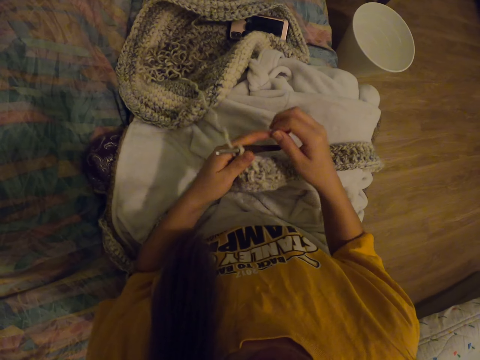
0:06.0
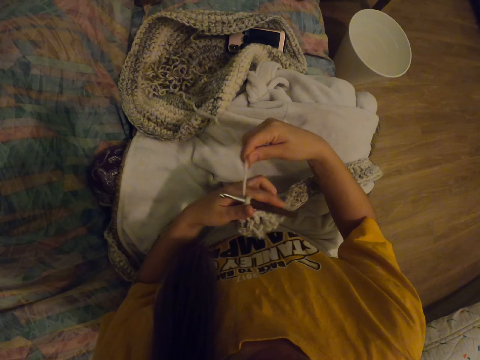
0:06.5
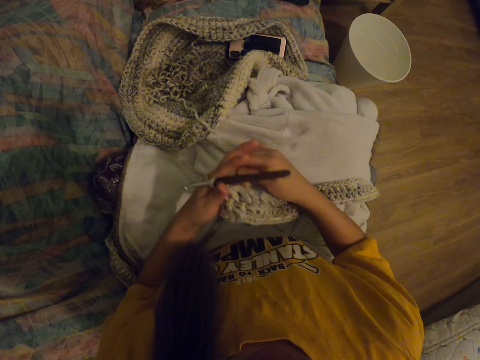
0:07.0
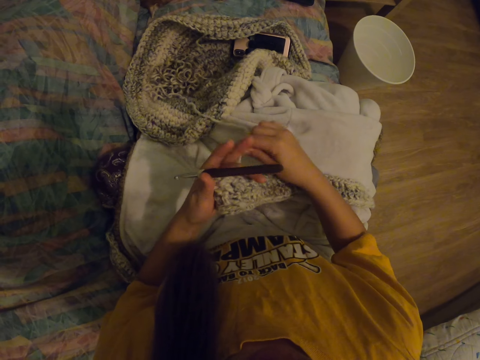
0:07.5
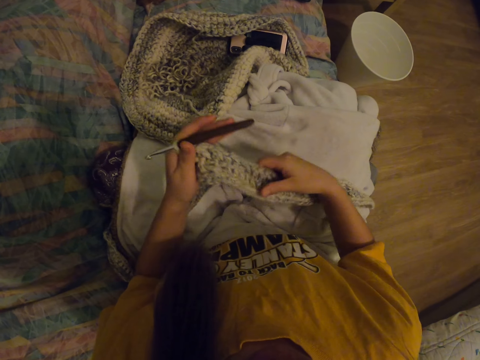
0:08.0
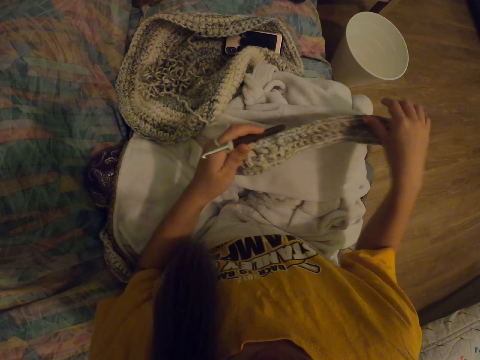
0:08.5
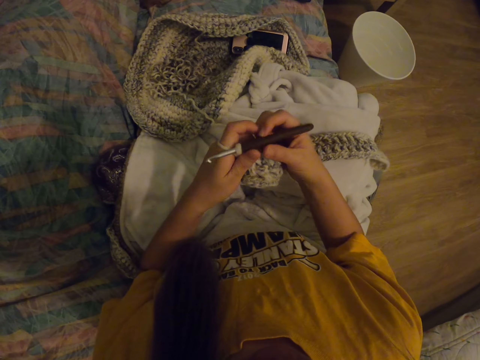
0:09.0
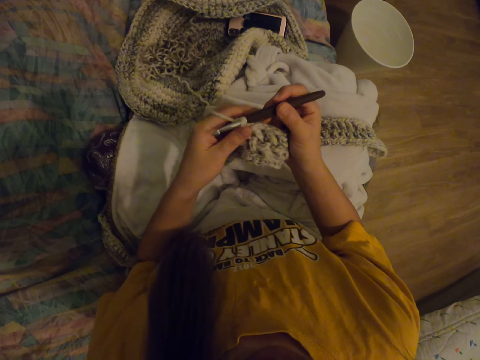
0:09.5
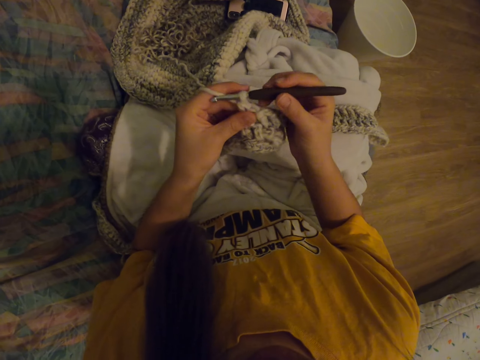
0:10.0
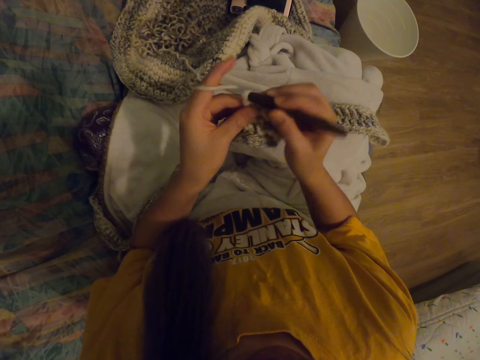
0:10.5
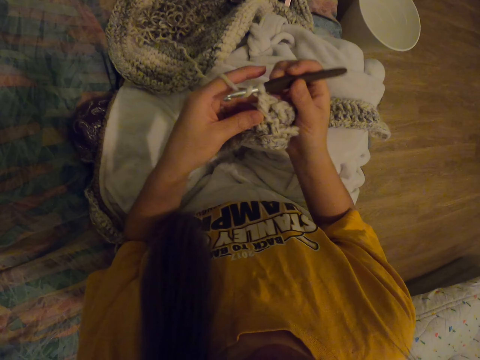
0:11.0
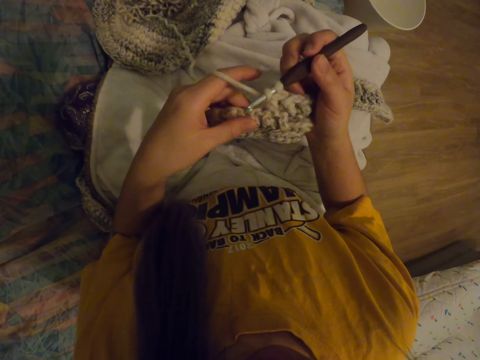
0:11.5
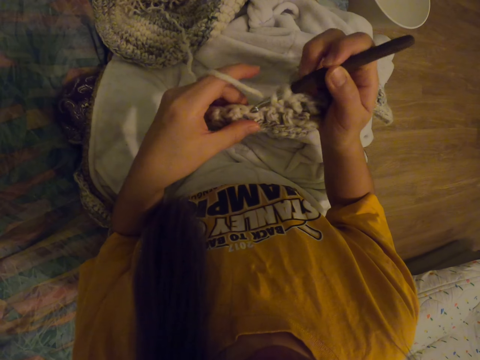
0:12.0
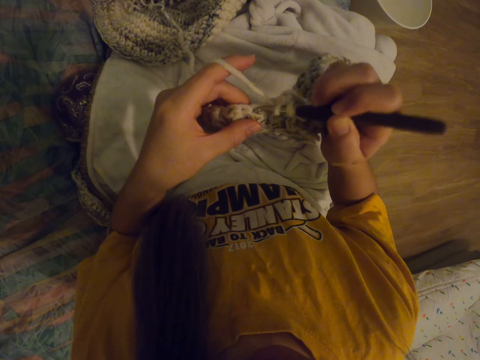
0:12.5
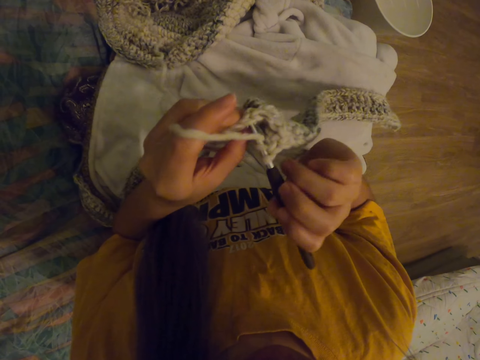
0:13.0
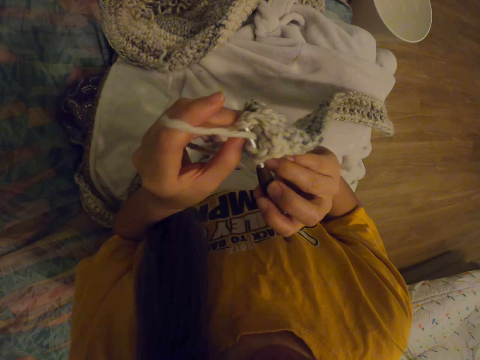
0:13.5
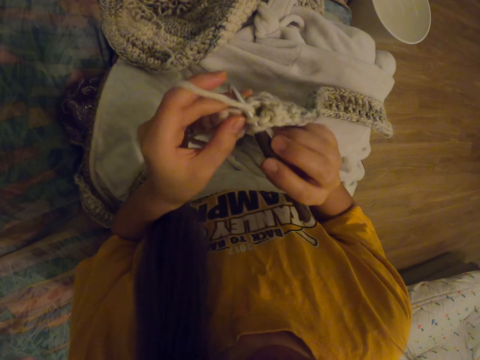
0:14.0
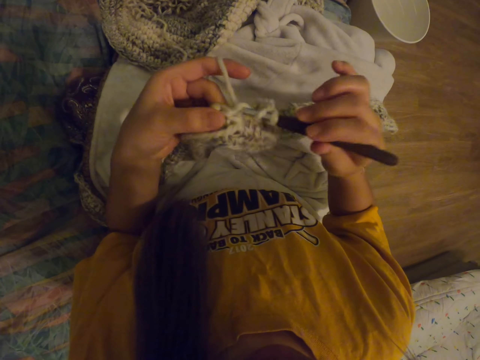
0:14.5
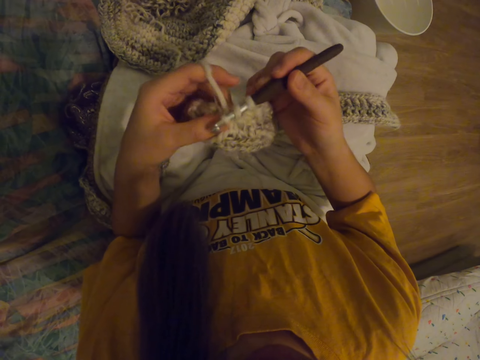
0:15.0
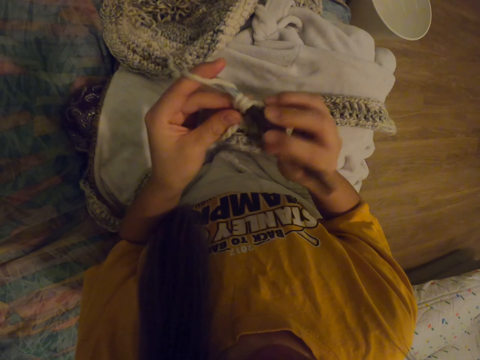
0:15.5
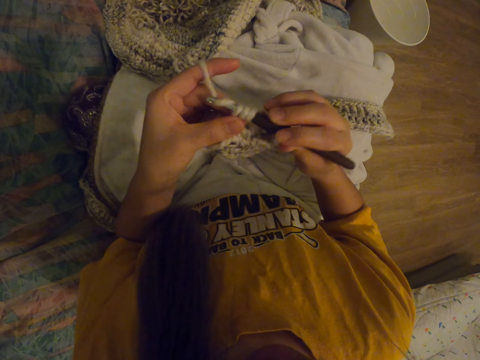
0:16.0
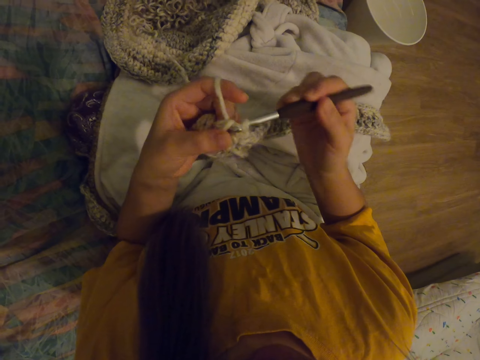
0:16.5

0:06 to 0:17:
The camera wearer adjusts the crochet thread. They start to crochet.

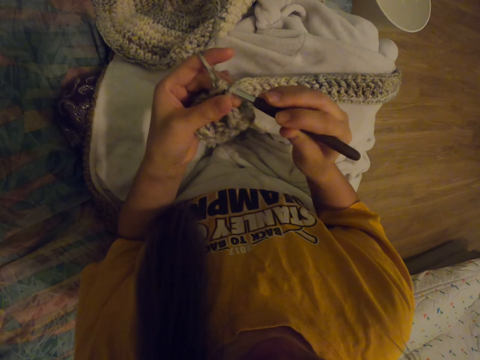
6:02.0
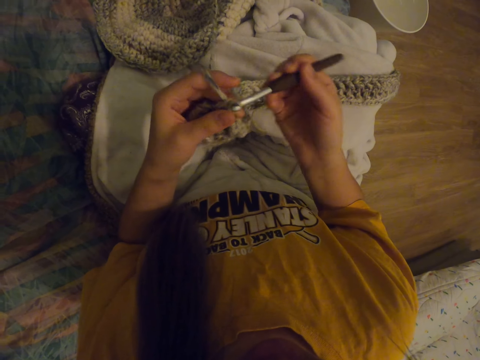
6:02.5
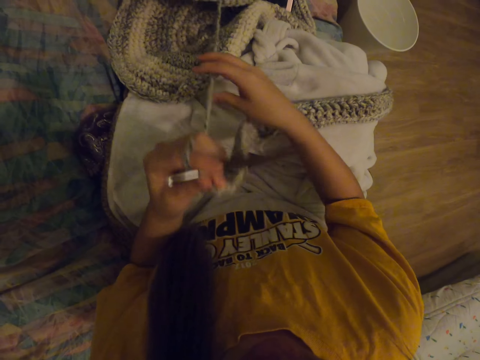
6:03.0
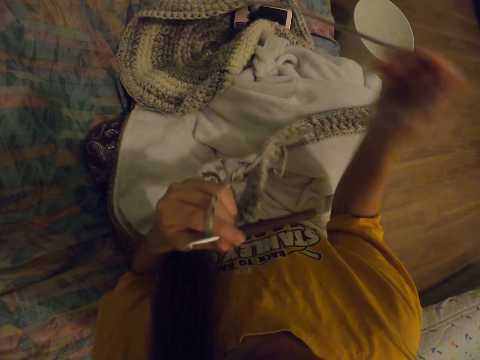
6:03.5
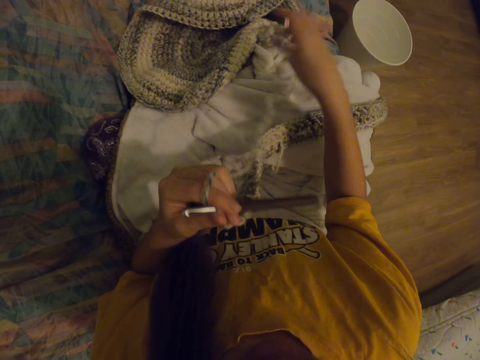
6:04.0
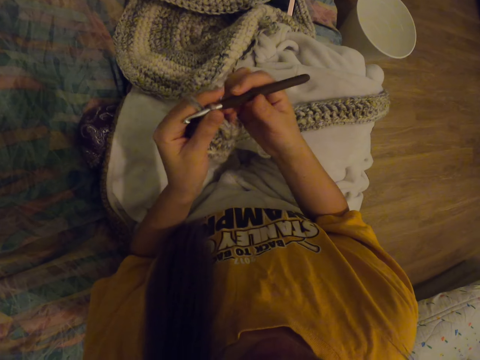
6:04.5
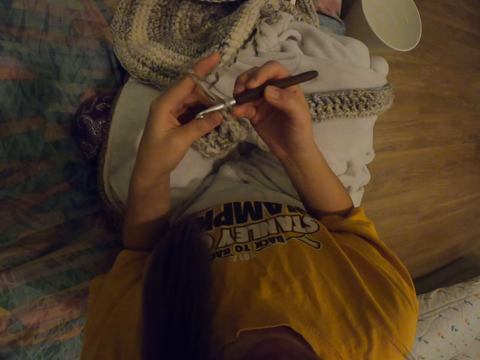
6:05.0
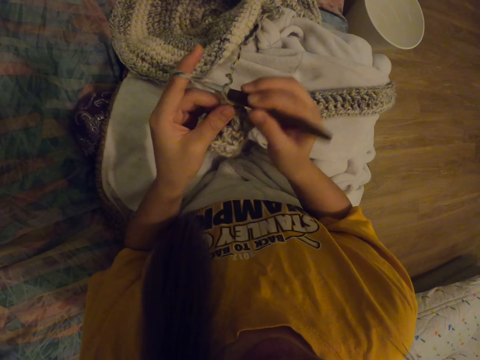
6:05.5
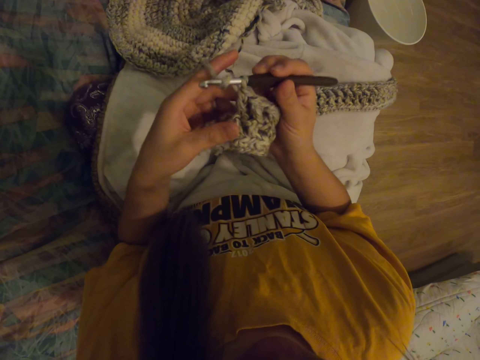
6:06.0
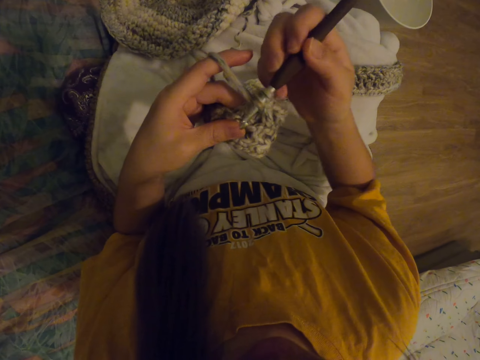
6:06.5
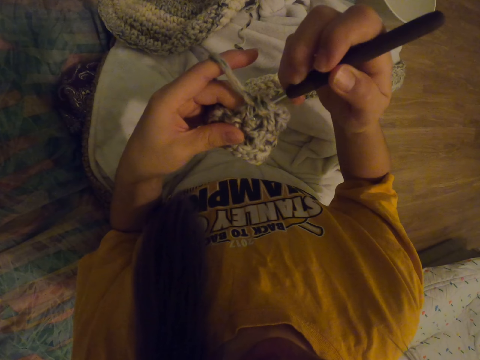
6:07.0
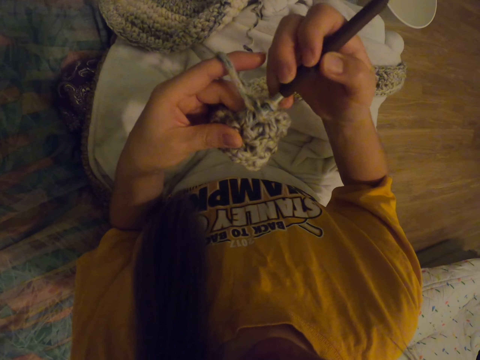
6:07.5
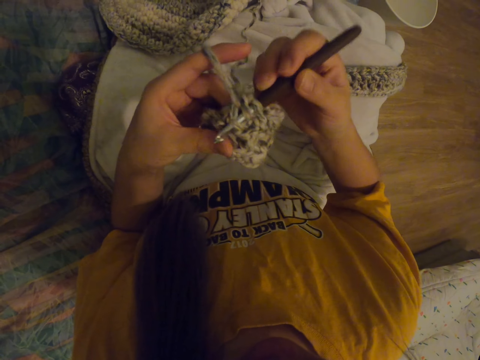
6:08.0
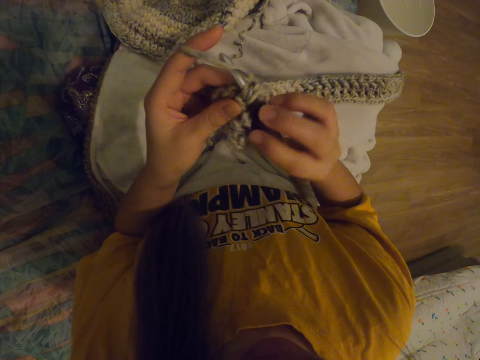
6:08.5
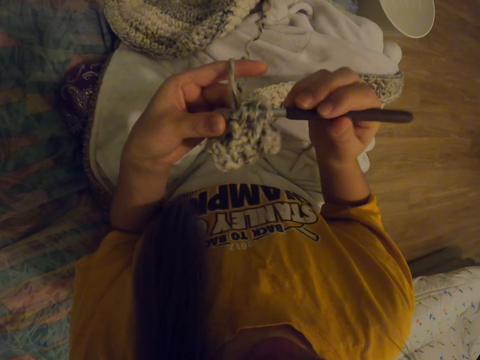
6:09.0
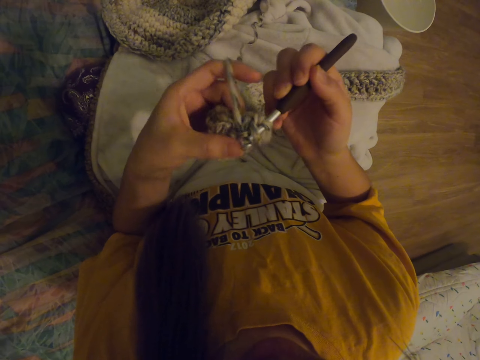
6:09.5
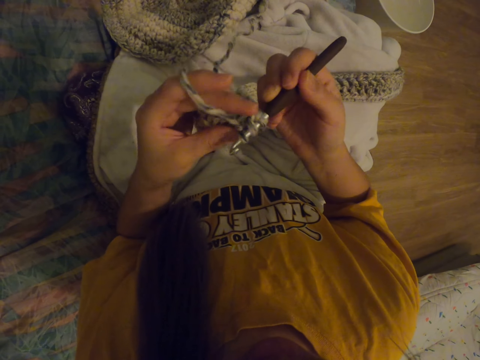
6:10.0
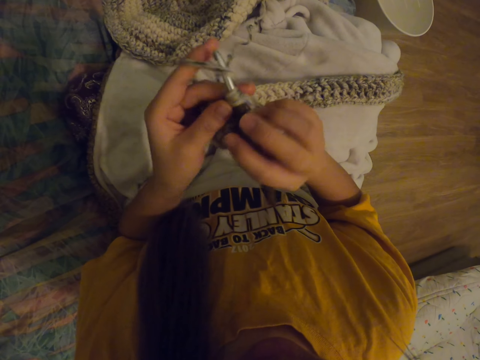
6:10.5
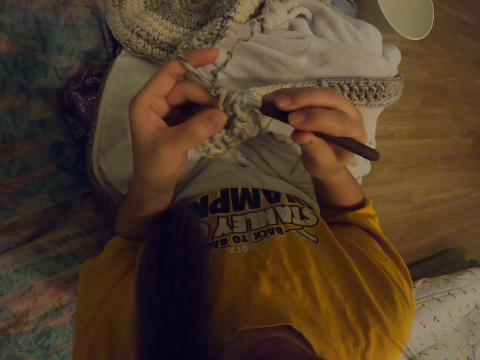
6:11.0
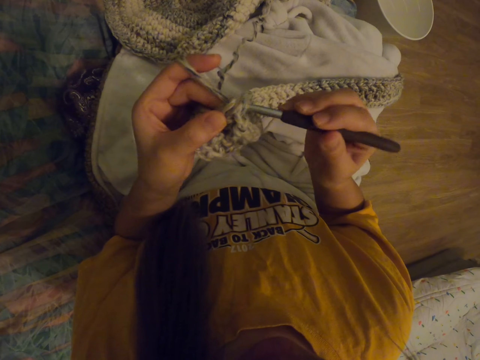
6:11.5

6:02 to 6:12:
The camera wearer adjusts the crochet thread. They start to crochet.

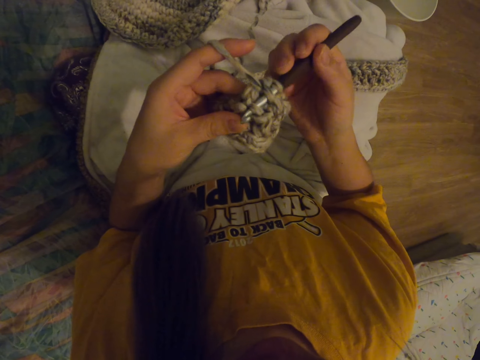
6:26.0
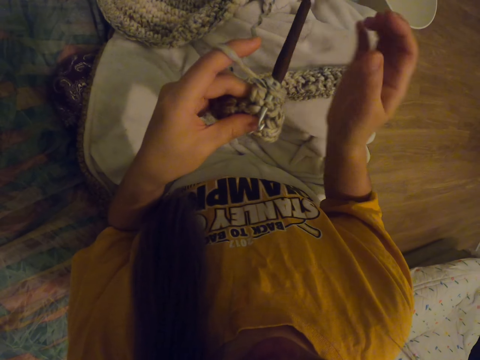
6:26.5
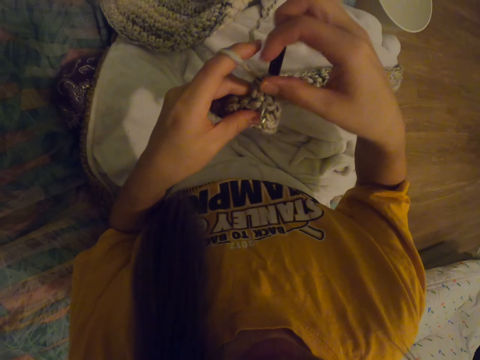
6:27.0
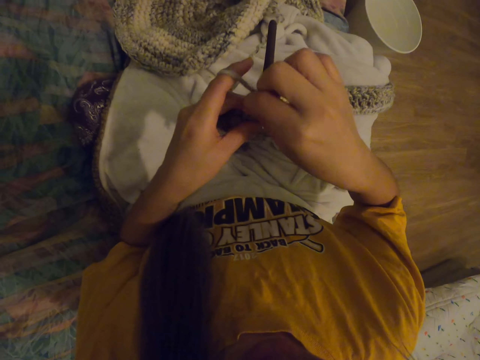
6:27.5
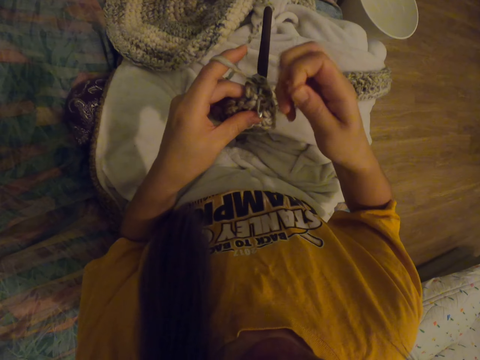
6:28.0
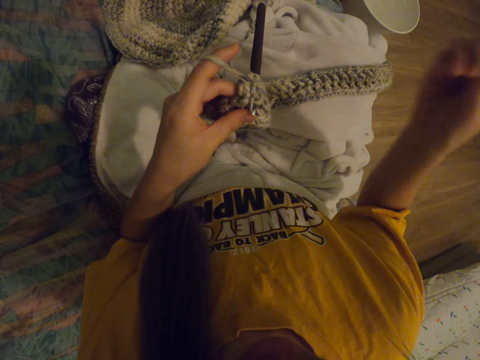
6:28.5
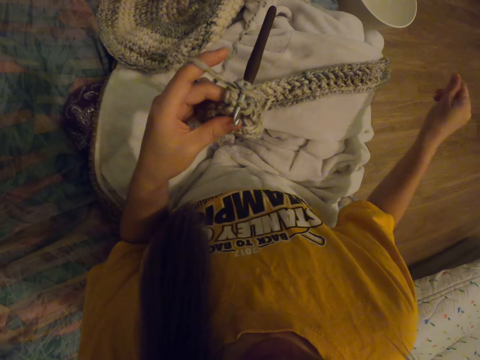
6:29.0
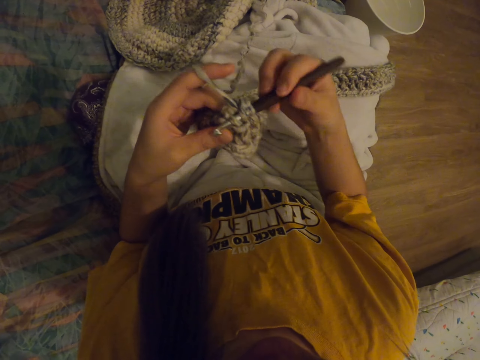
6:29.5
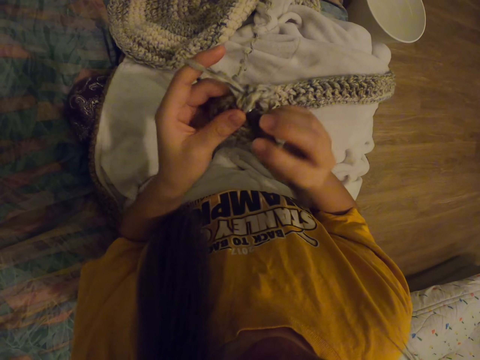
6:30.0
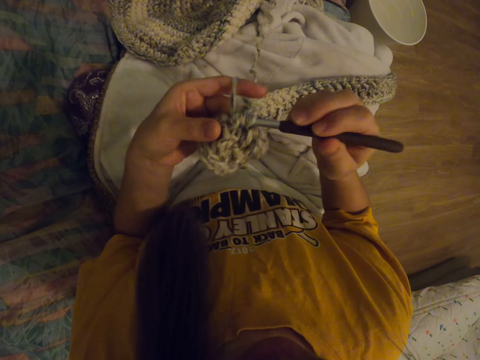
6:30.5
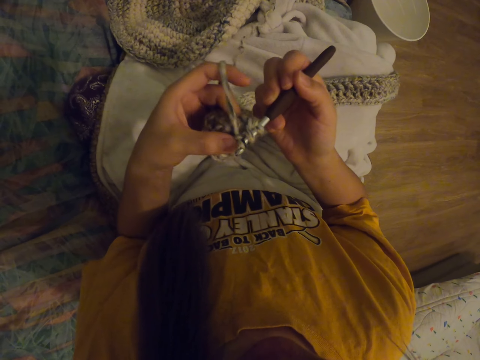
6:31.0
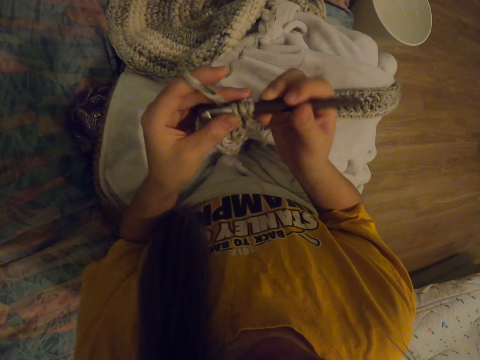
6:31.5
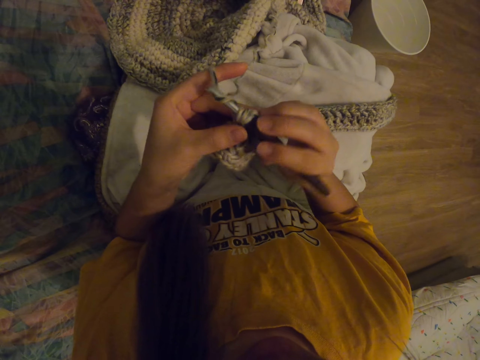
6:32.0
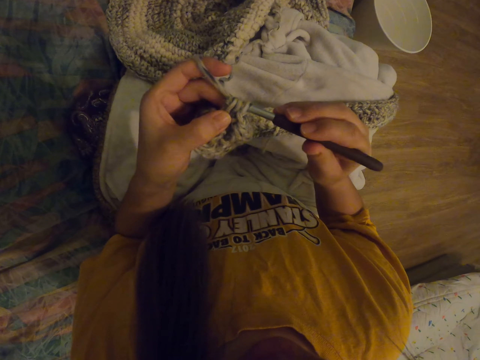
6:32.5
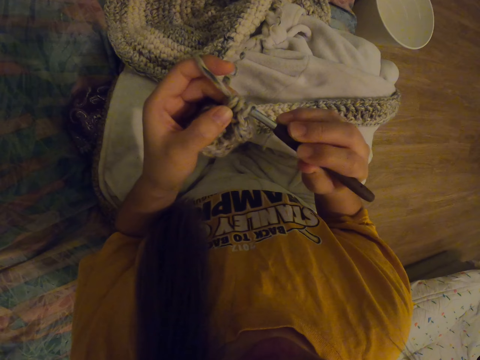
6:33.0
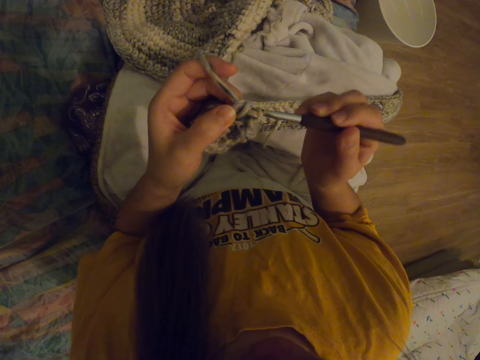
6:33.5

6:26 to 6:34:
The camera wearer removes the crochet thread waste. They start to crochet.
